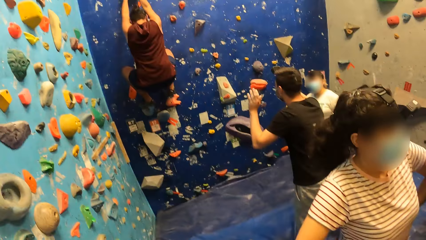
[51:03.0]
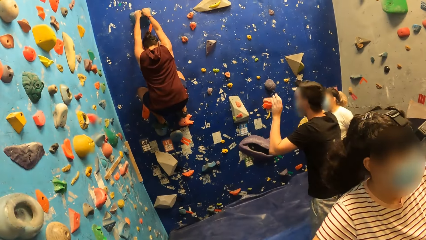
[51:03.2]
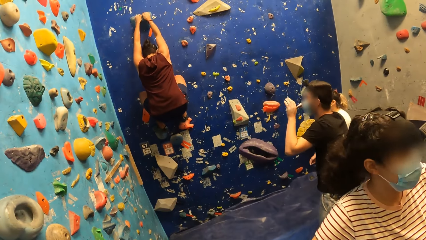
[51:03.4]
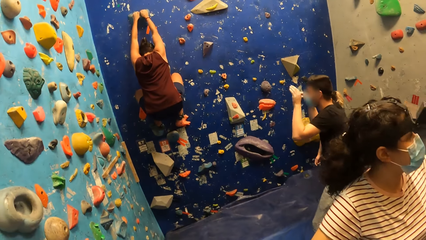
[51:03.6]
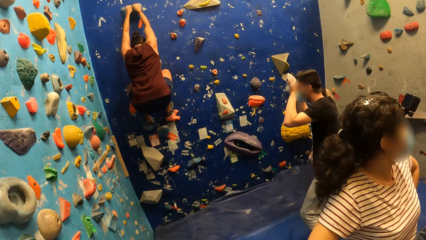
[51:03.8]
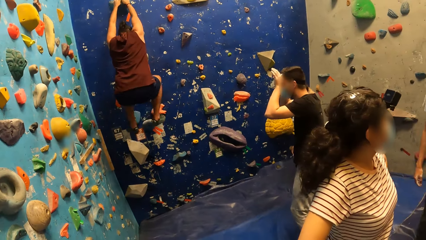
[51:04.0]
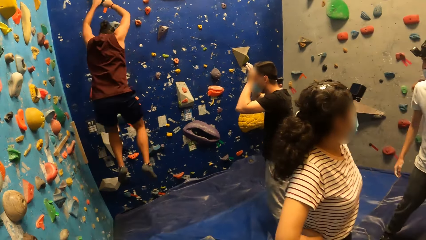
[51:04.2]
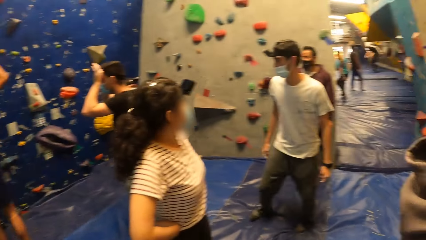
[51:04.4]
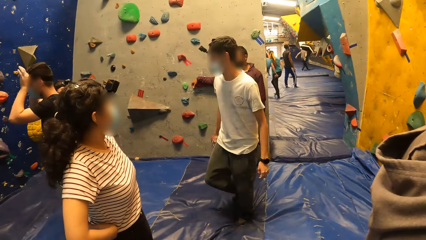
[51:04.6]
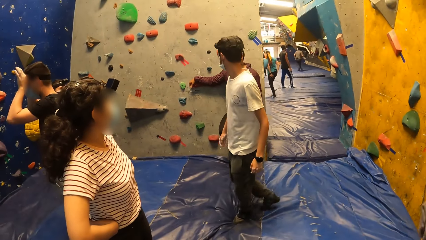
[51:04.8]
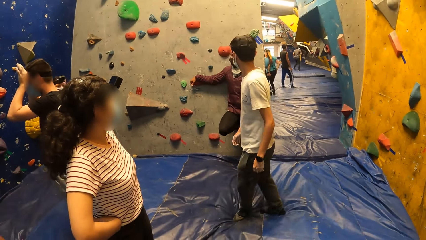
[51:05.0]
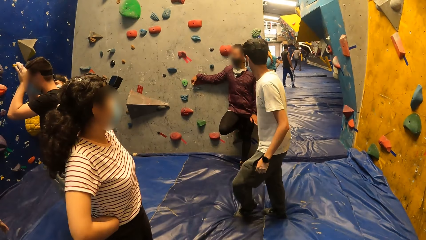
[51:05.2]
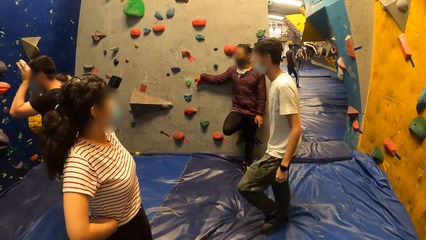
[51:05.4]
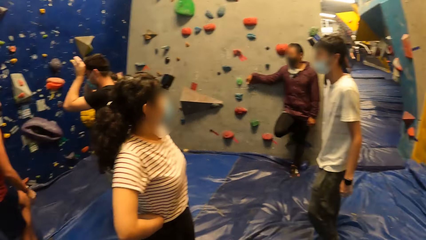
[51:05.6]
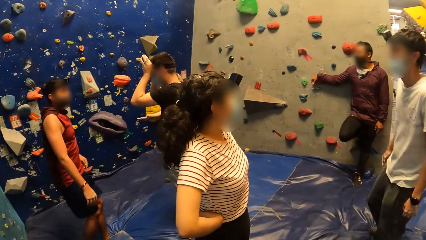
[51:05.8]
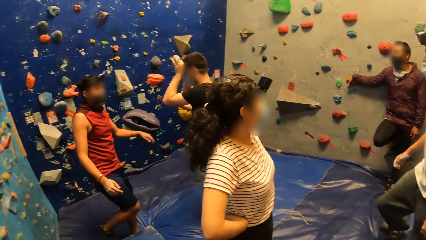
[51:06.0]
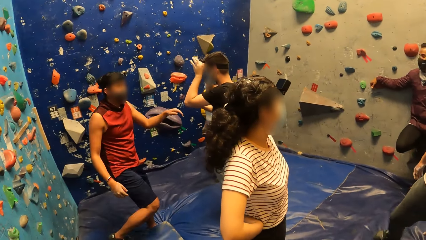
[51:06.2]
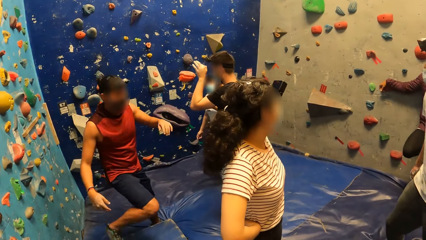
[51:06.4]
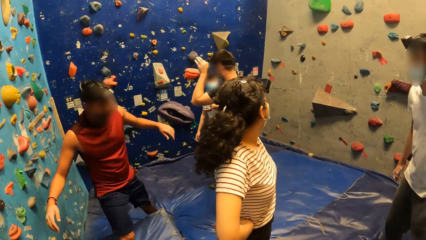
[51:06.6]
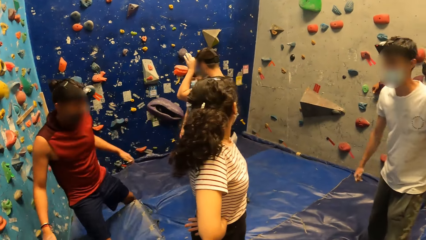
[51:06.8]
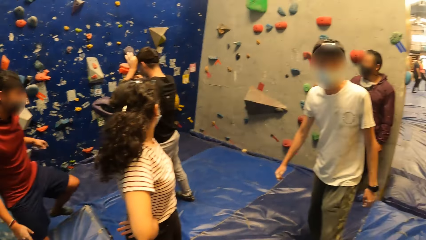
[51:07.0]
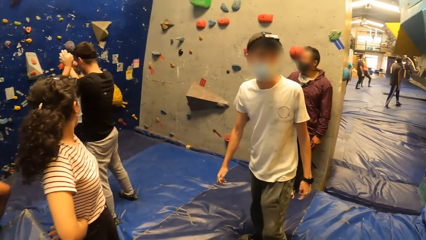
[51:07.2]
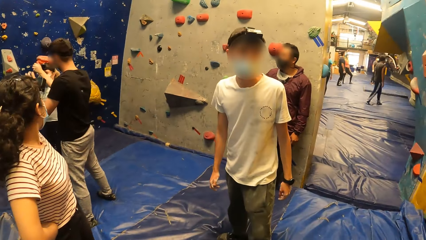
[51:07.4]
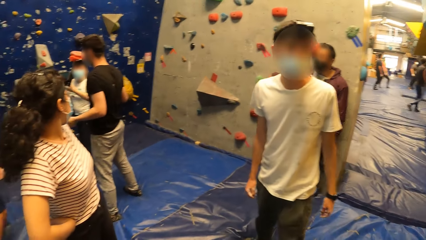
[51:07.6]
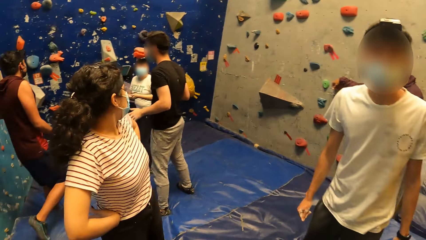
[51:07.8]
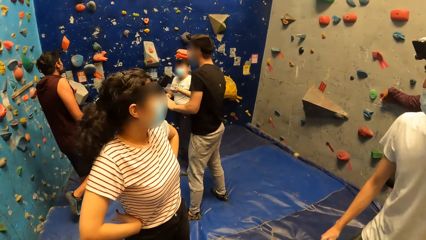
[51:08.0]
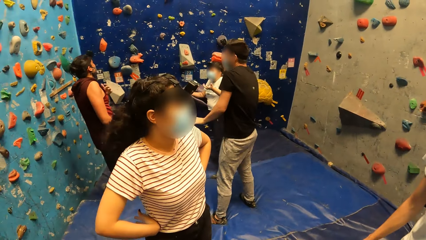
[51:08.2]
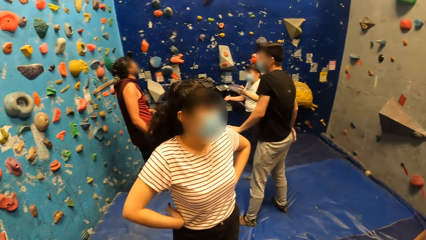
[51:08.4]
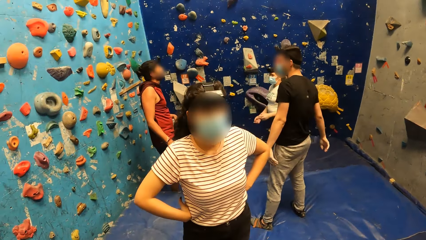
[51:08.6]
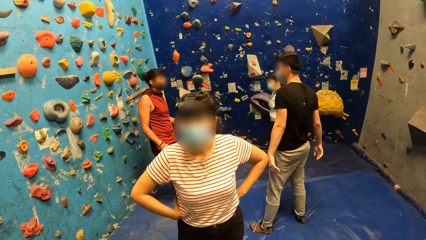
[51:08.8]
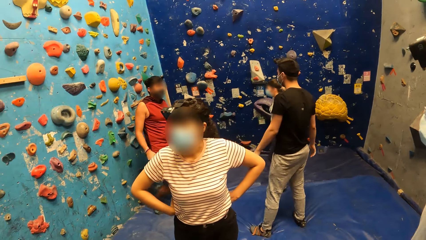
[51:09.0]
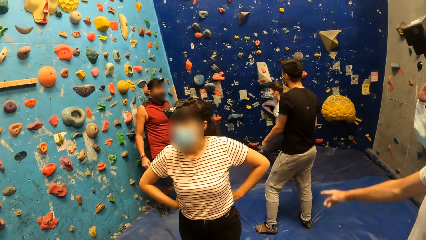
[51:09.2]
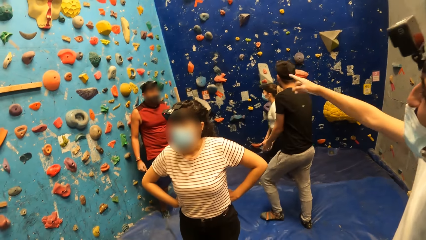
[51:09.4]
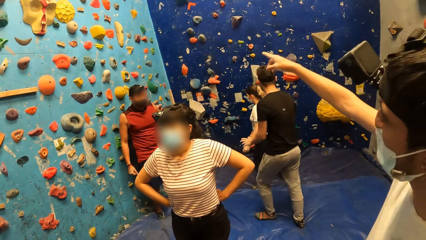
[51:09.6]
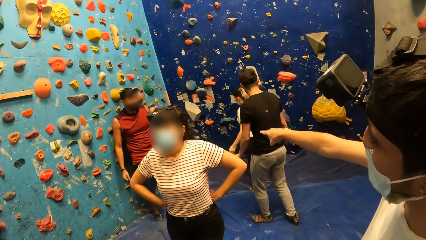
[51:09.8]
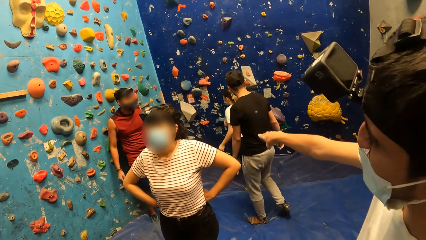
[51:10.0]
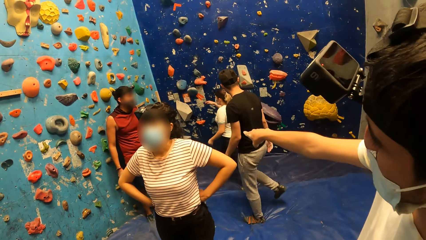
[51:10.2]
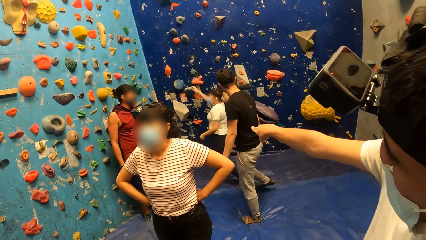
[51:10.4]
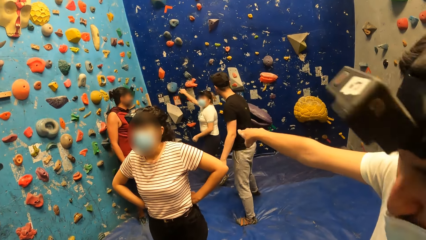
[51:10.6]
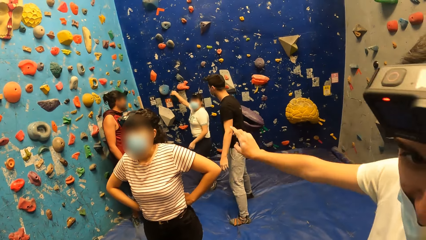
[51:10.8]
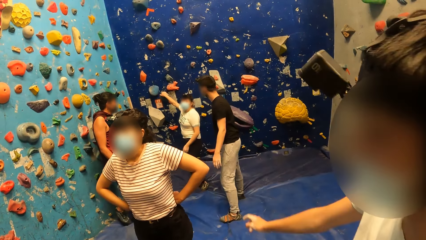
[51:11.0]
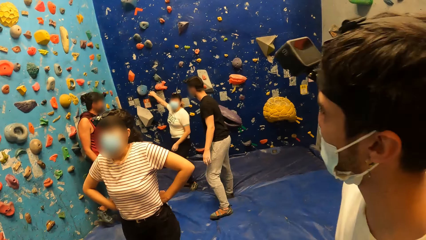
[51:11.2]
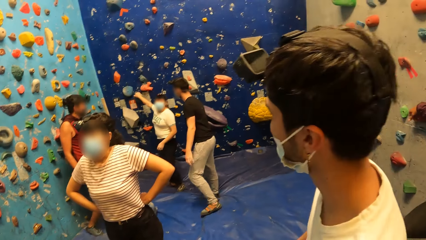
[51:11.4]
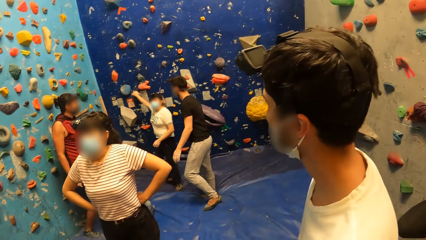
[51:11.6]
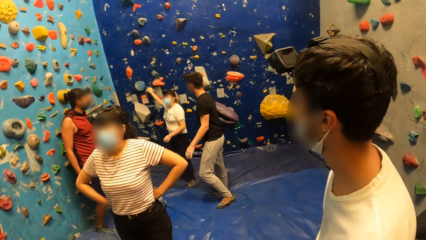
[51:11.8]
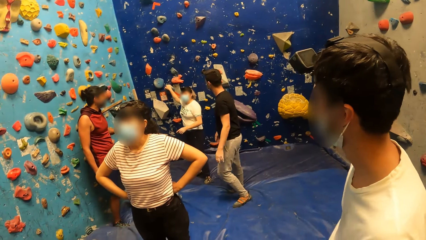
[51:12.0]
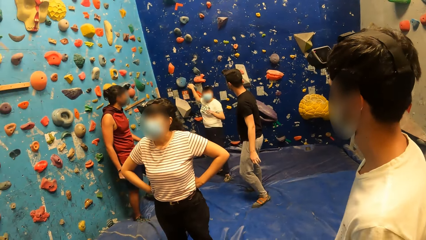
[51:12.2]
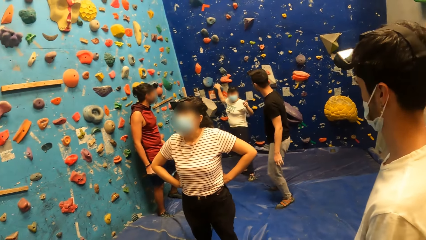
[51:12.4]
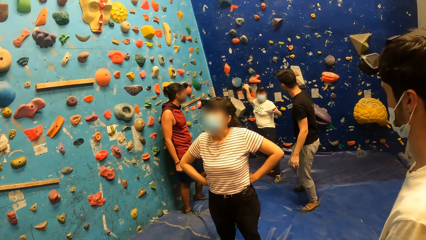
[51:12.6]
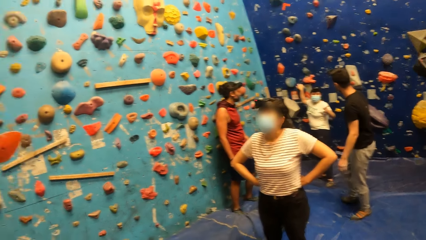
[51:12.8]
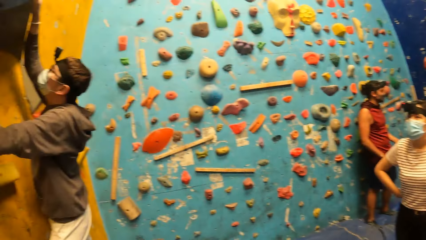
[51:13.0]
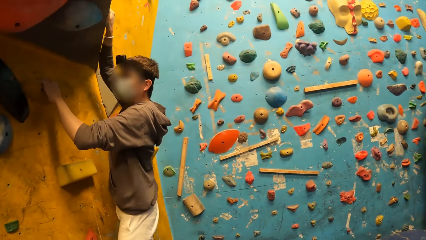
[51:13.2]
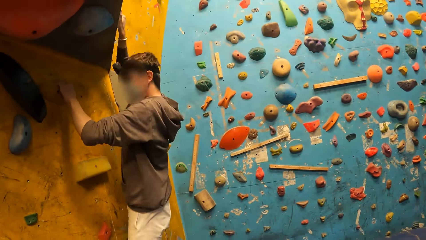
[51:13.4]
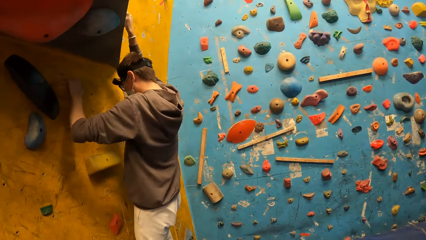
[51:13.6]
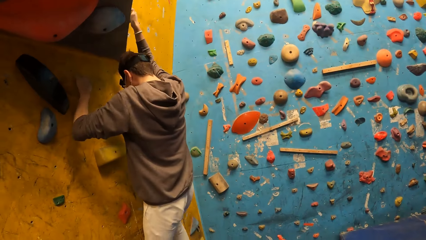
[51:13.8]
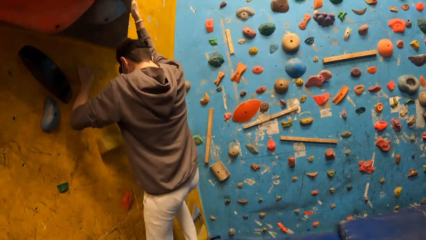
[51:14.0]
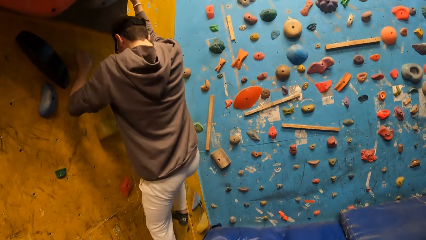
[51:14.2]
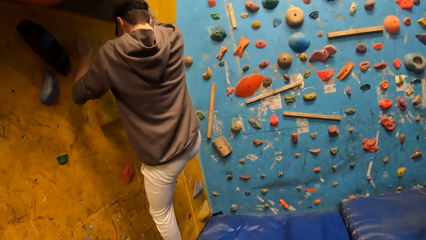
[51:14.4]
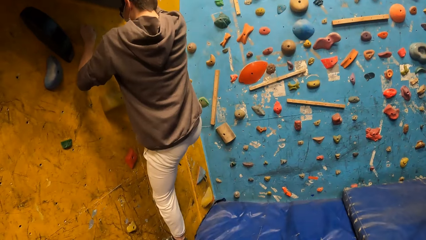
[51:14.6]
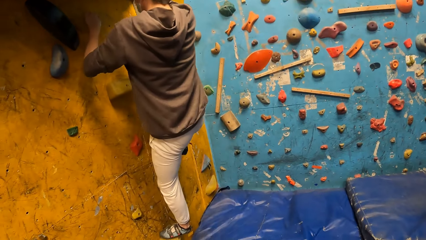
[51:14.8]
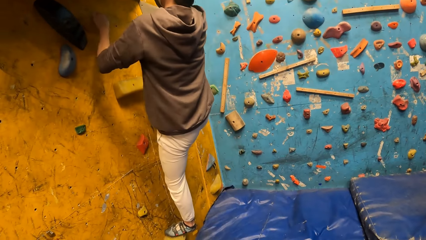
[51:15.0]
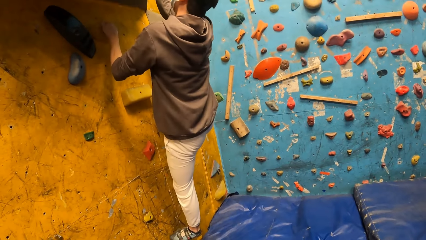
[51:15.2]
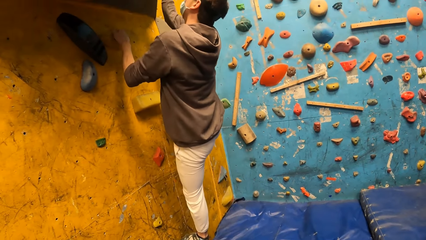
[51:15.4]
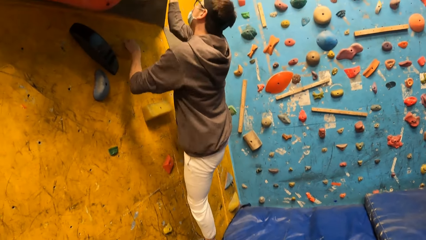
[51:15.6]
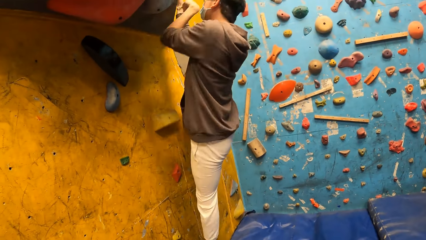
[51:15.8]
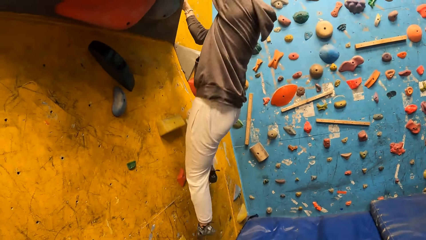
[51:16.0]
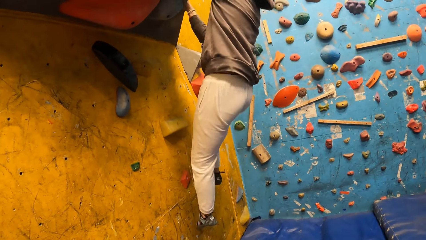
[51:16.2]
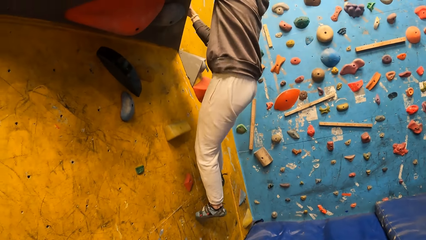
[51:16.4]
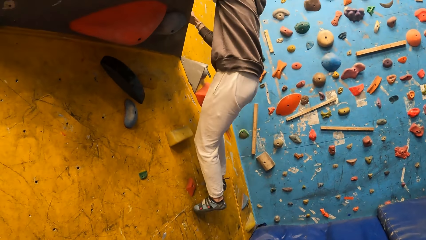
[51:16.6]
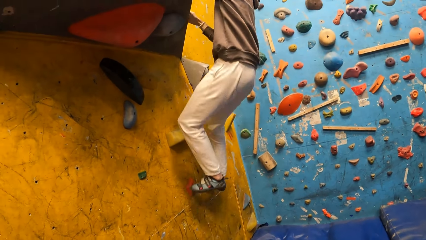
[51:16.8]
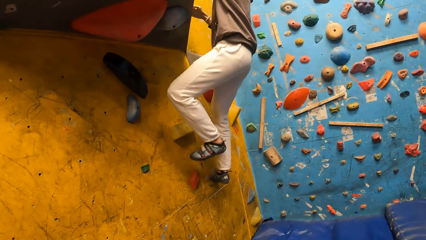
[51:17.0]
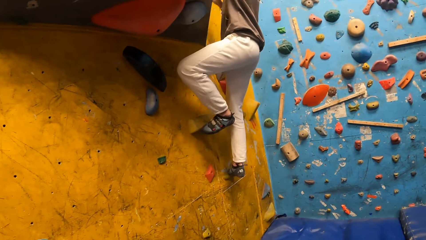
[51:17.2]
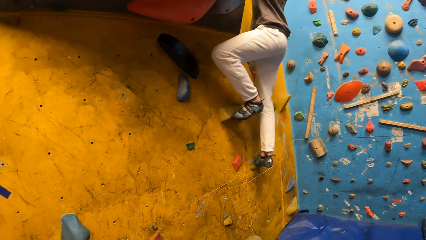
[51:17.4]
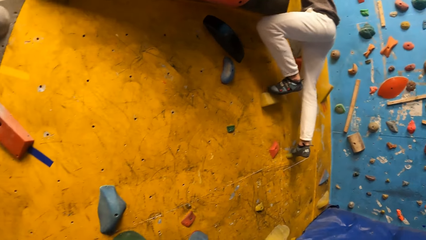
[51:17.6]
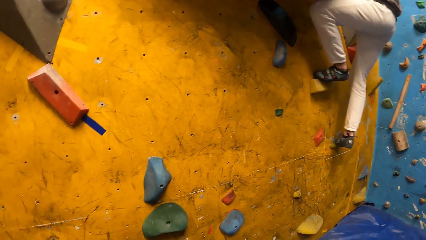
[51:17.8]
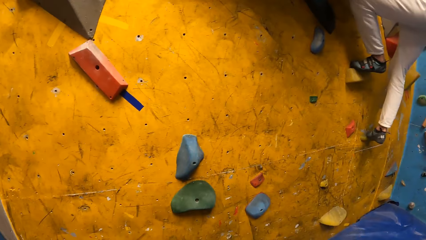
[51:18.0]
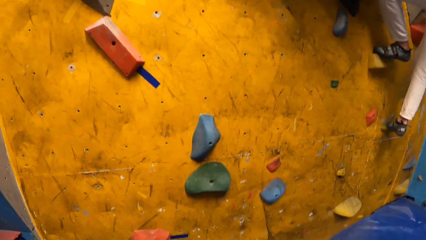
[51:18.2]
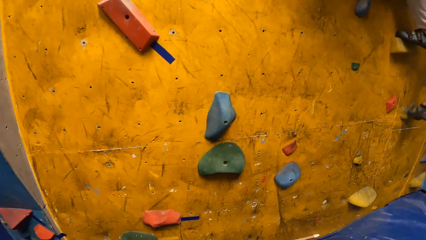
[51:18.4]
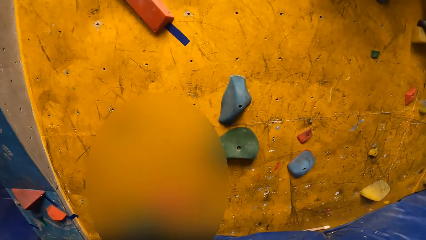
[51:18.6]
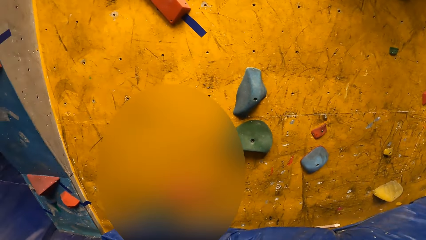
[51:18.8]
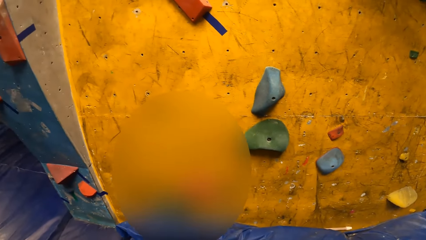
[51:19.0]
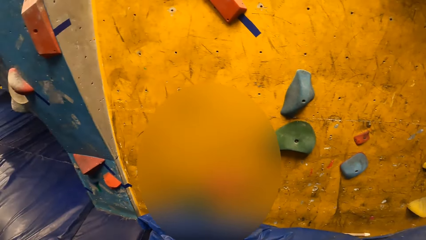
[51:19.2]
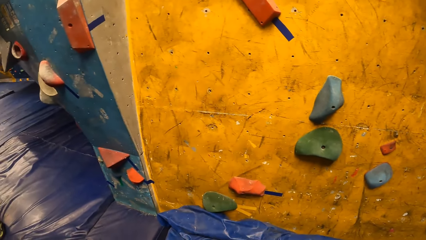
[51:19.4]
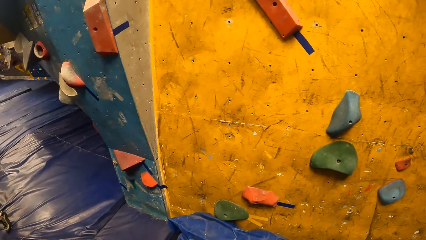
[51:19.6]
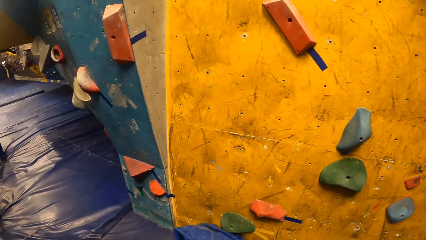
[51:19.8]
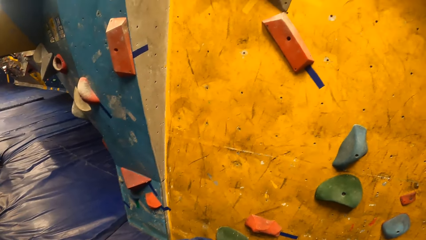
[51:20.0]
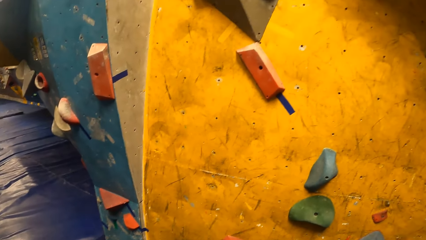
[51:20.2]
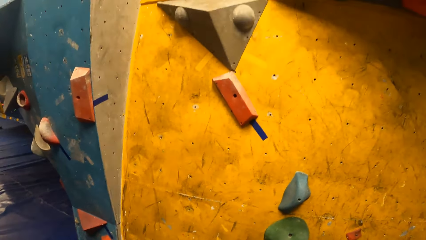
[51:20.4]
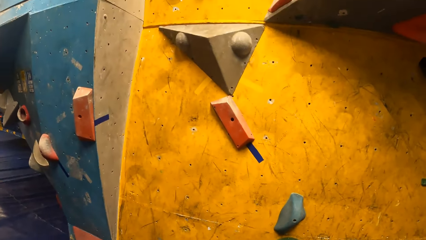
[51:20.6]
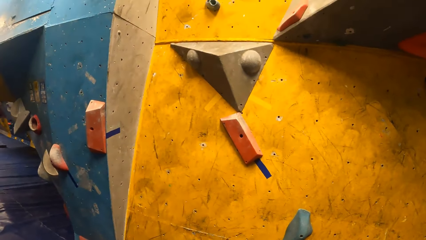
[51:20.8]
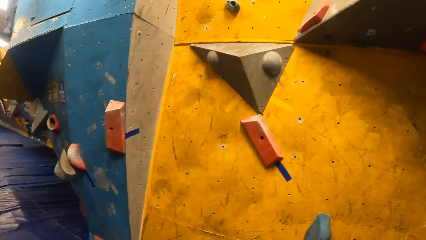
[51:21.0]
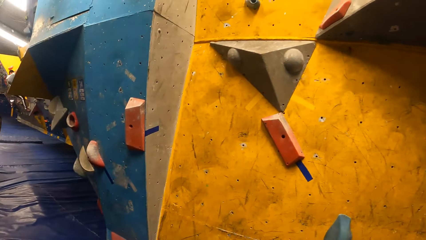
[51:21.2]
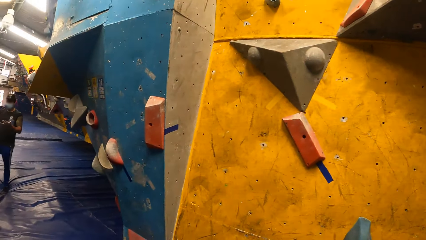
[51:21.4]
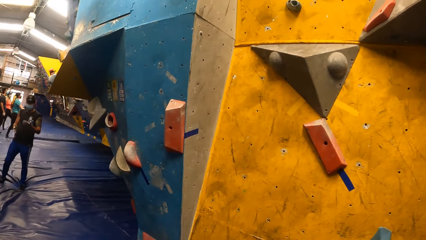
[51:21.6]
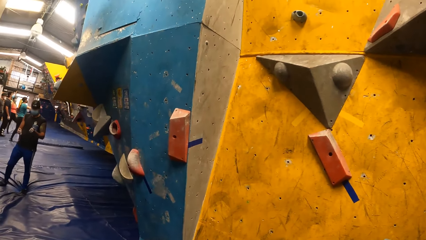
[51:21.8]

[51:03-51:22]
A woman jumps down from the bouldering wall. The camera wearer talks to a man. They interact with the man. They look around. The man talks to the camera wearer. Another man climbs a bouldering wall with both hands. The camera wearer looks around.
